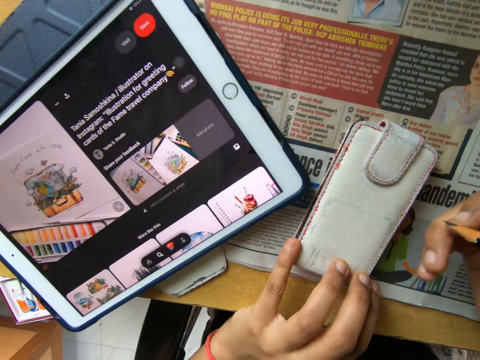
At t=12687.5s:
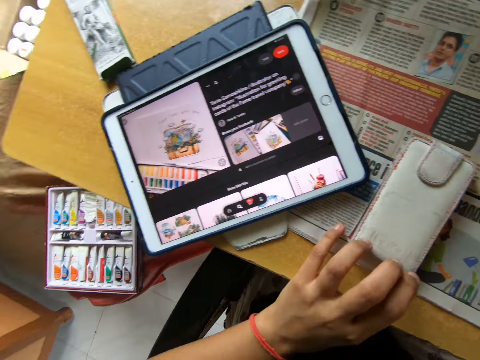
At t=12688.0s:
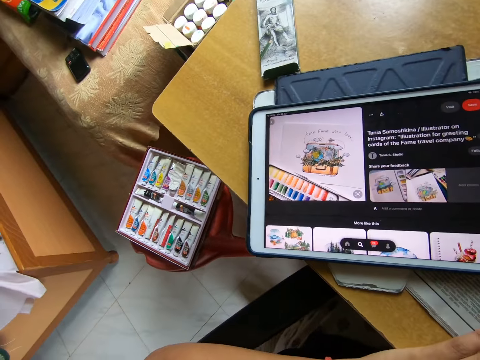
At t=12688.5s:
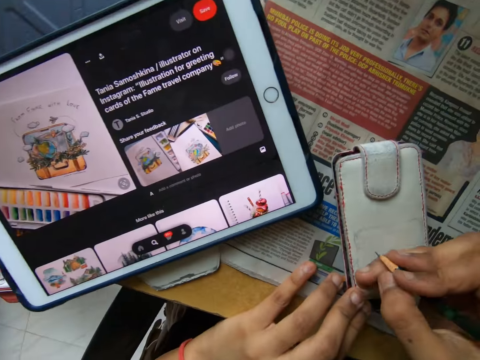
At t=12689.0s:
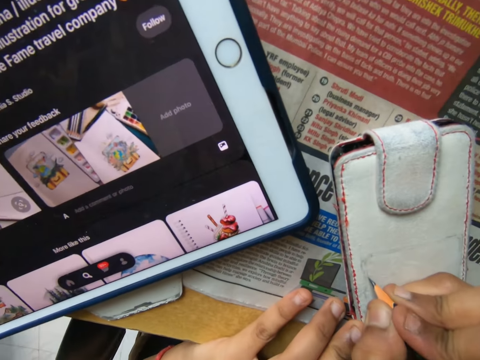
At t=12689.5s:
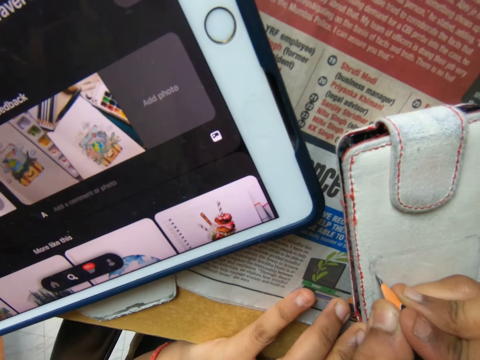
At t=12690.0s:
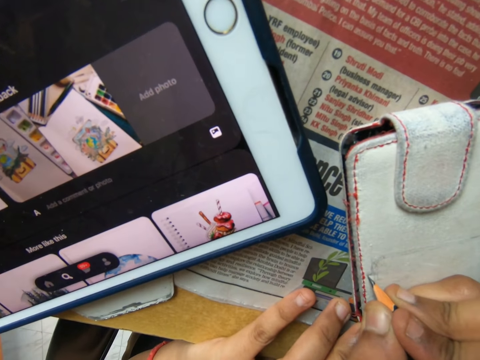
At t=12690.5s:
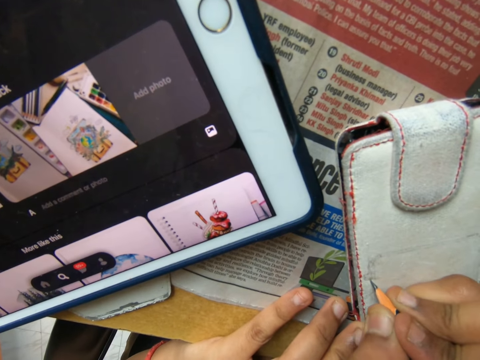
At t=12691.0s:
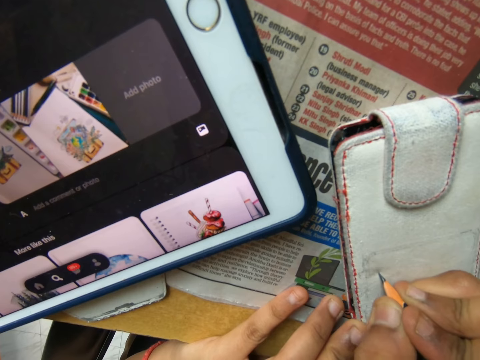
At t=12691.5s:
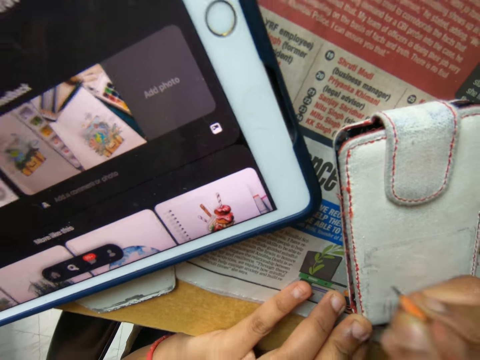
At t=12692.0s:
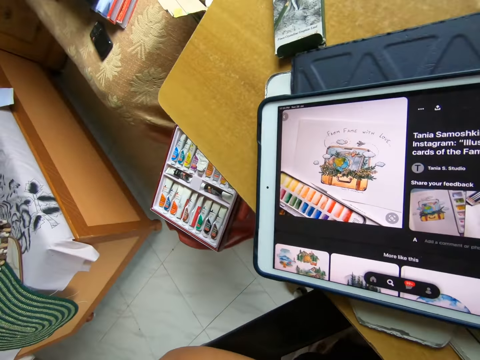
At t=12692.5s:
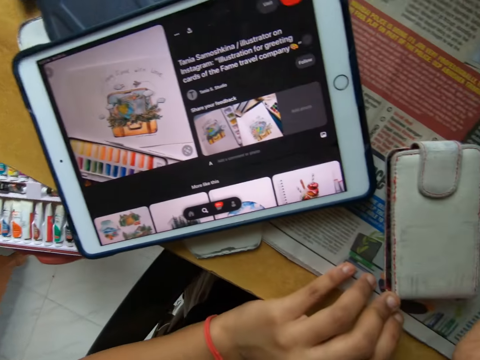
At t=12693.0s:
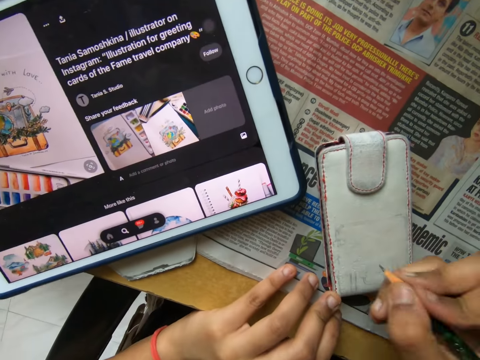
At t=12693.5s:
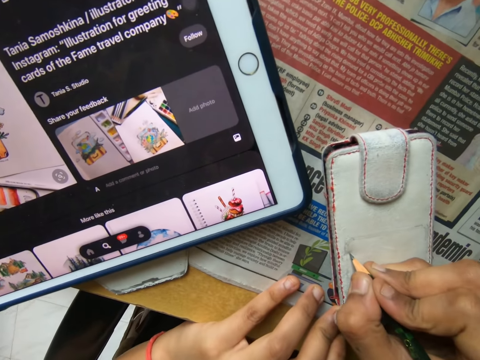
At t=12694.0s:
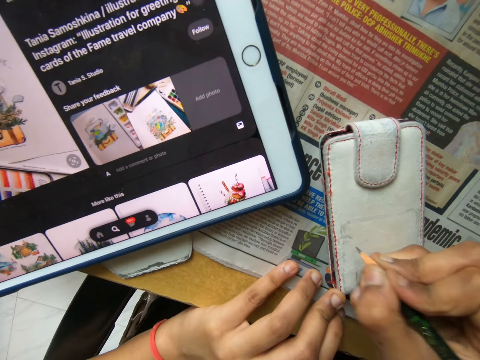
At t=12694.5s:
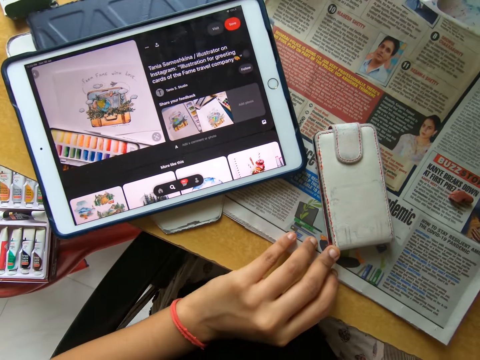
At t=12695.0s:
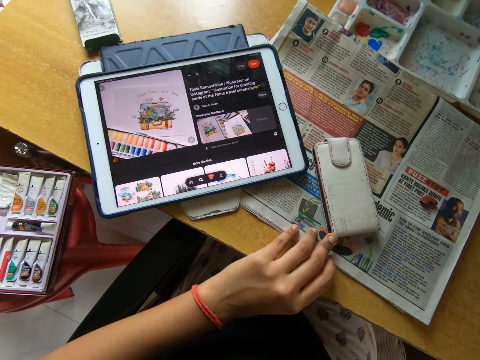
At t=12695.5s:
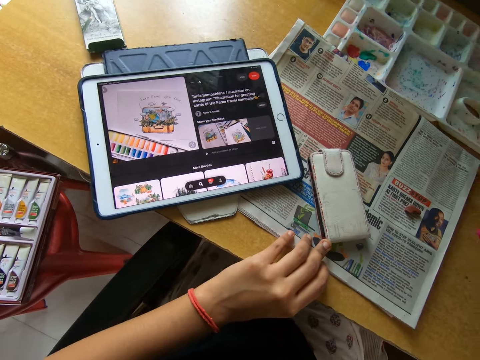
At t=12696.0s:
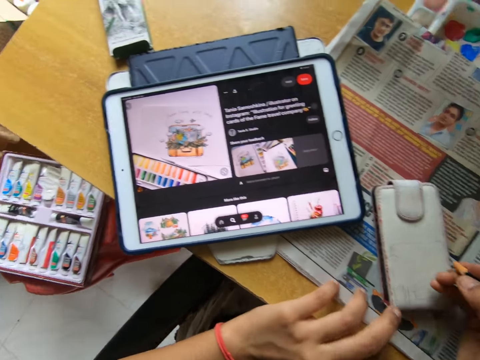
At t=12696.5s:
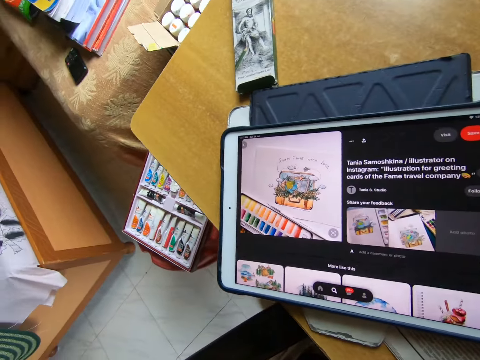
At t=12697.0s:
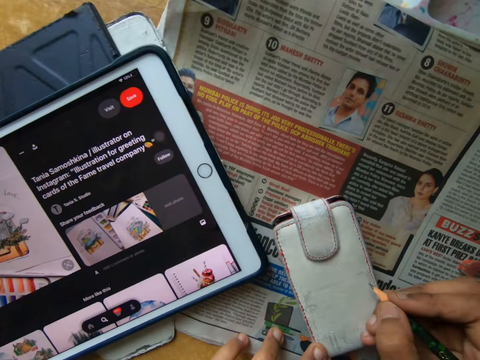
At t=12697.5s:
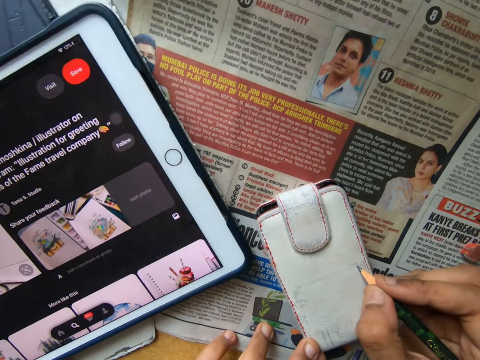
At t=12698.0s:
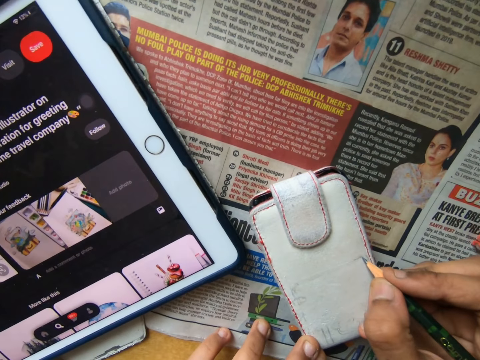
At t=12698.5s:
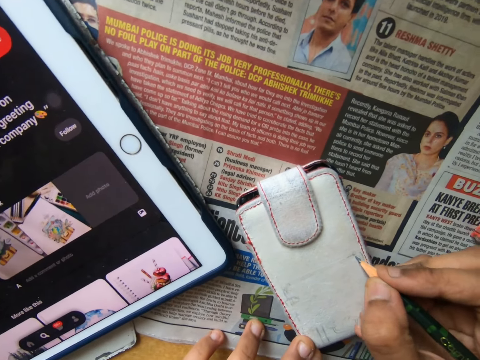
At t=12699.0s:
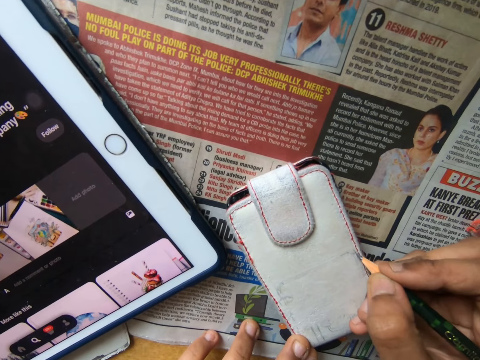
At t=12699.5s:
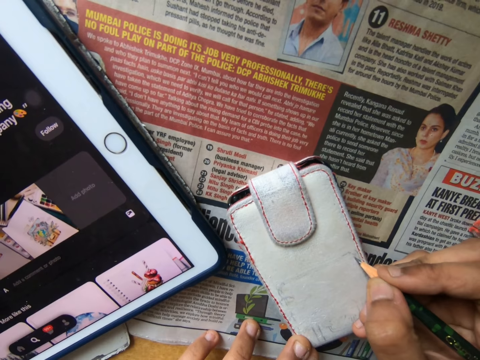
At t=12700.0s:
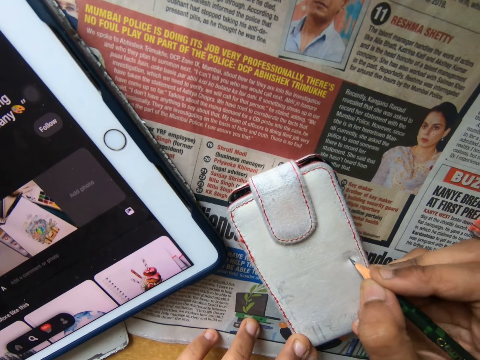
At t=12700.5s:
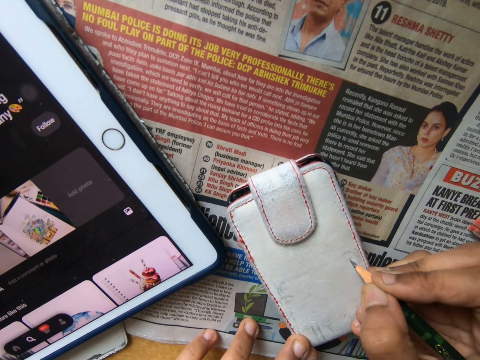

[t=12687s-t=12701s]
The camera wearer clears the wallet with his hand. He looks at the tablet. He draws the wallet with a pencil. He pulls the pencil off the wallet. He draws the wallet with the pencil. He pulls the pencil off the wallet. He looks at the tablet. He draws the wallet with the pencil.

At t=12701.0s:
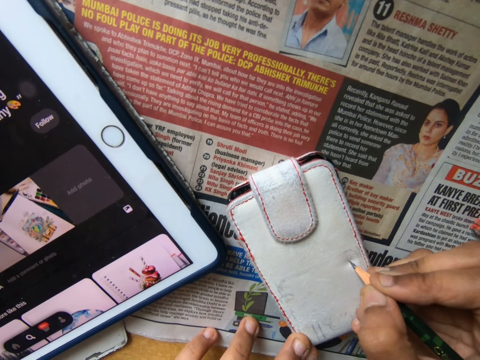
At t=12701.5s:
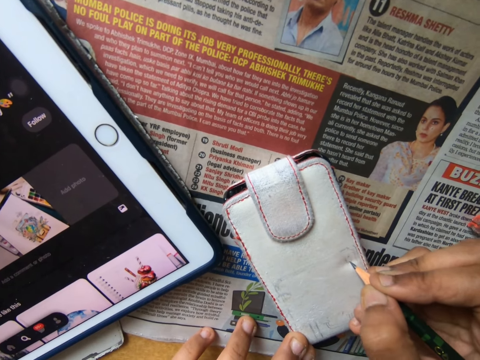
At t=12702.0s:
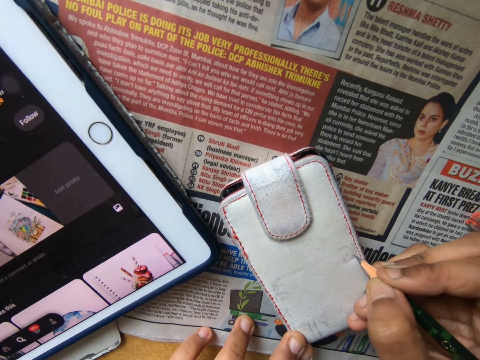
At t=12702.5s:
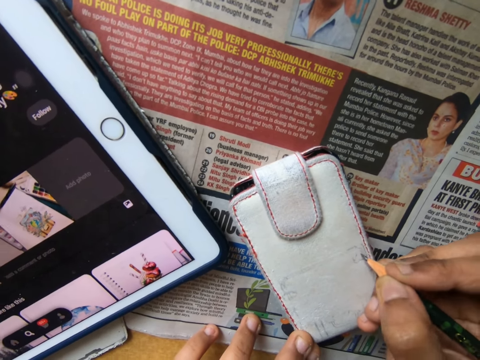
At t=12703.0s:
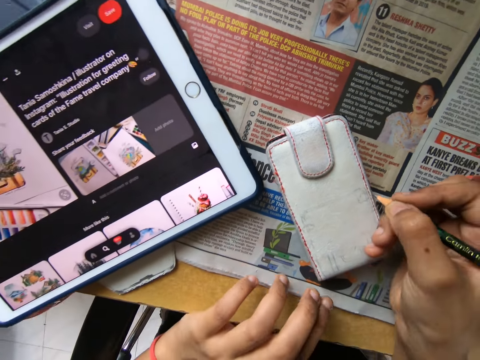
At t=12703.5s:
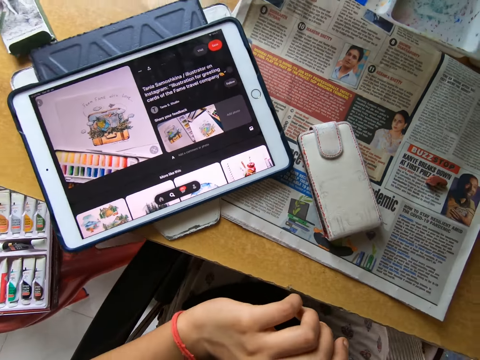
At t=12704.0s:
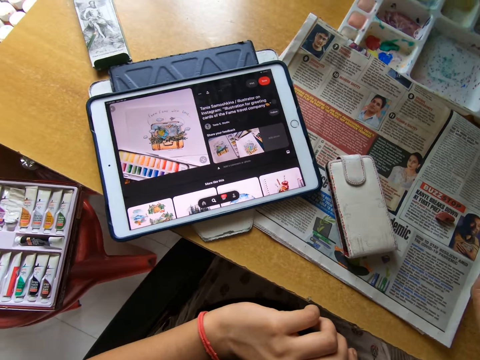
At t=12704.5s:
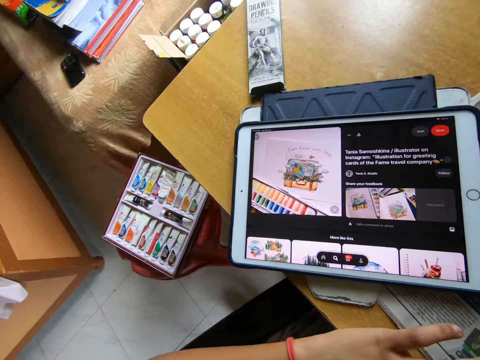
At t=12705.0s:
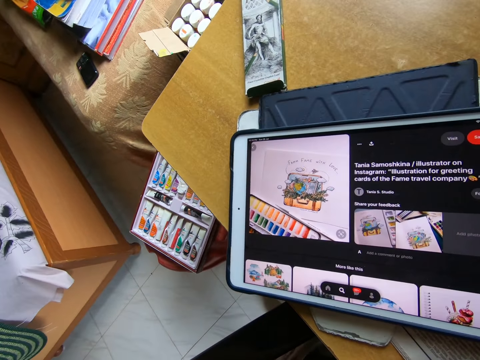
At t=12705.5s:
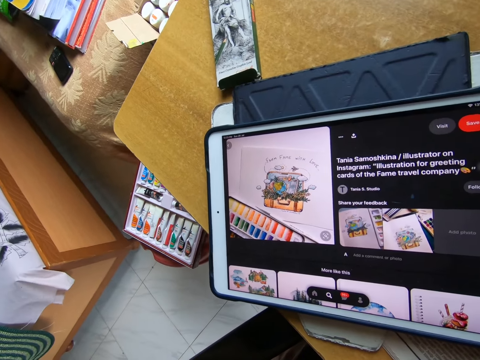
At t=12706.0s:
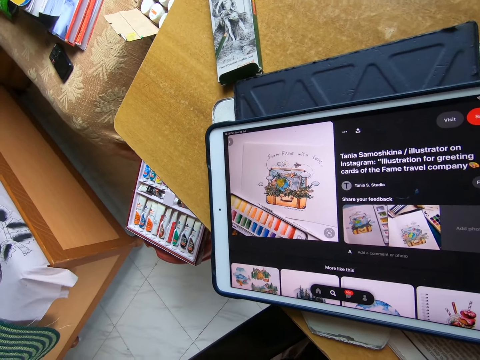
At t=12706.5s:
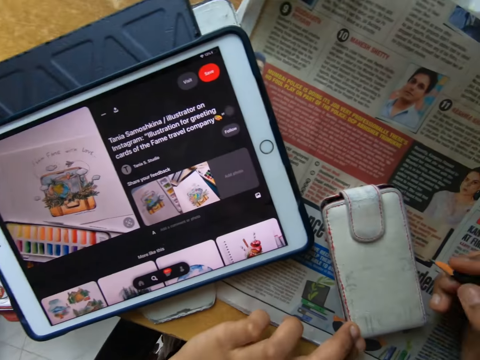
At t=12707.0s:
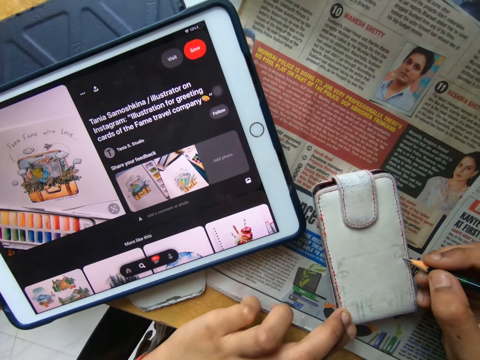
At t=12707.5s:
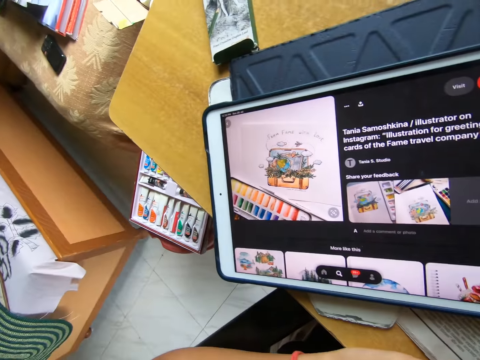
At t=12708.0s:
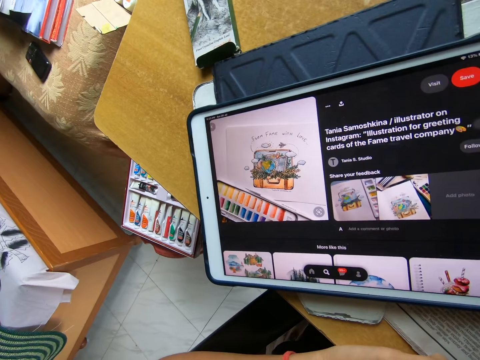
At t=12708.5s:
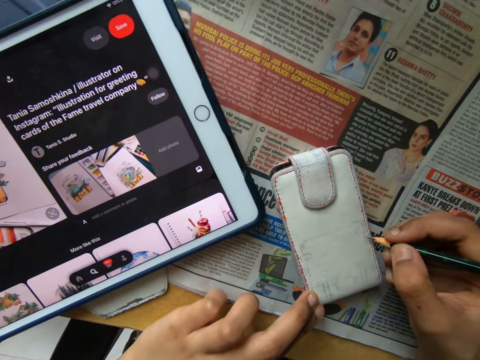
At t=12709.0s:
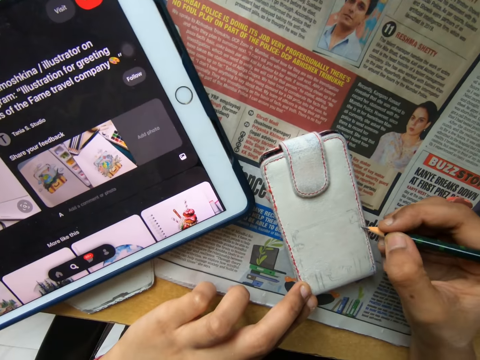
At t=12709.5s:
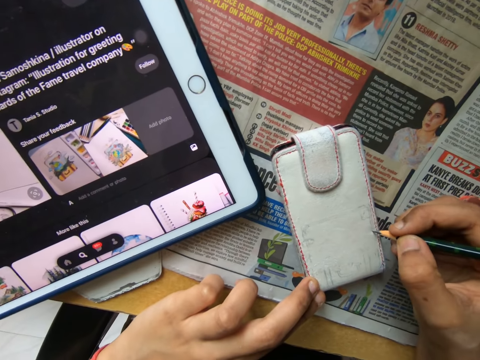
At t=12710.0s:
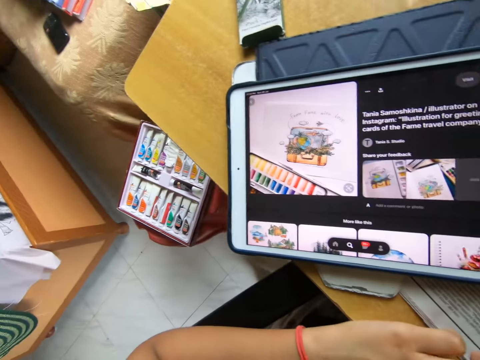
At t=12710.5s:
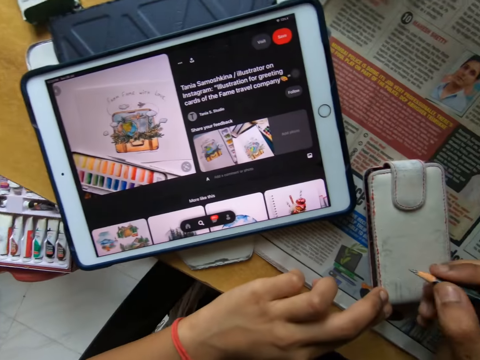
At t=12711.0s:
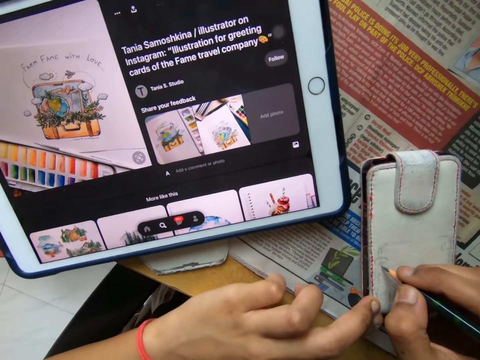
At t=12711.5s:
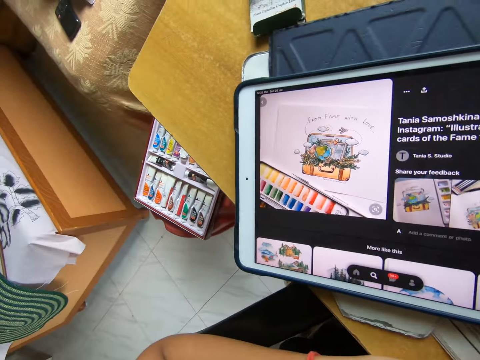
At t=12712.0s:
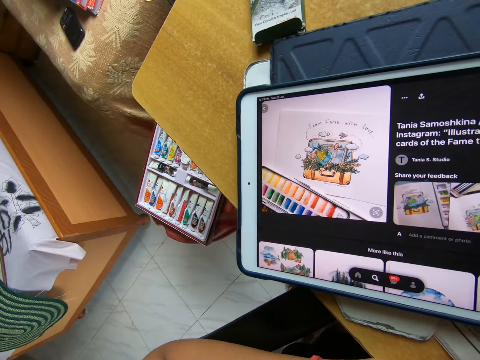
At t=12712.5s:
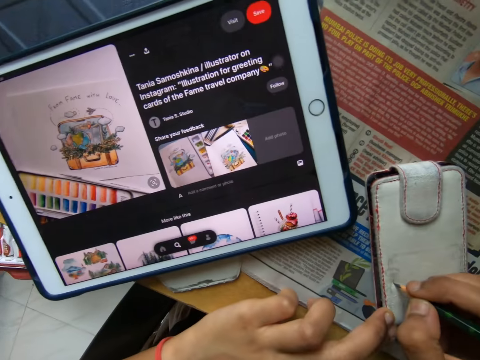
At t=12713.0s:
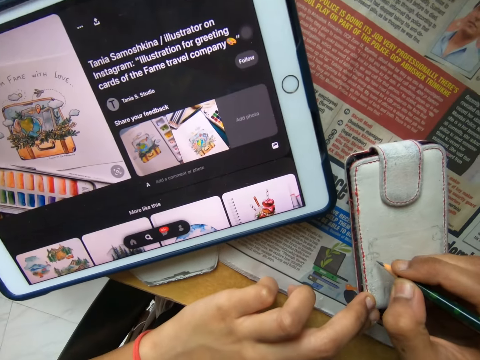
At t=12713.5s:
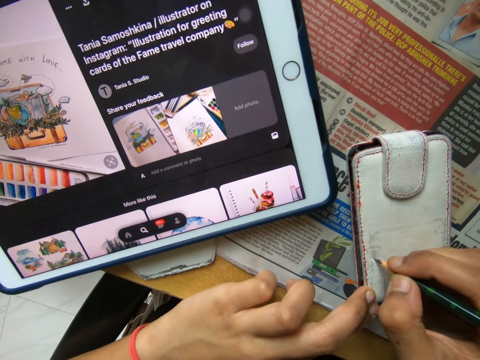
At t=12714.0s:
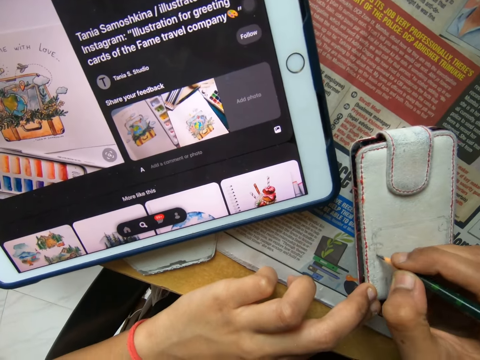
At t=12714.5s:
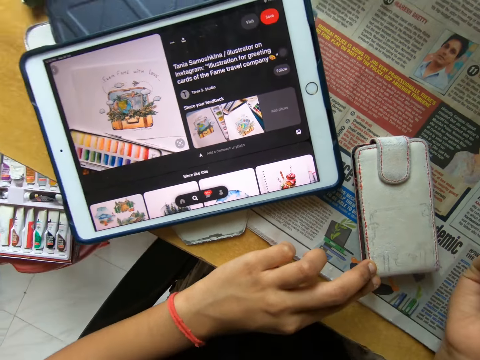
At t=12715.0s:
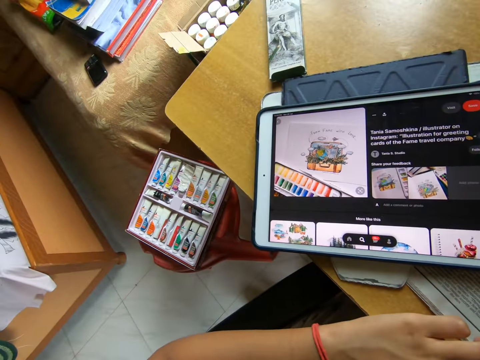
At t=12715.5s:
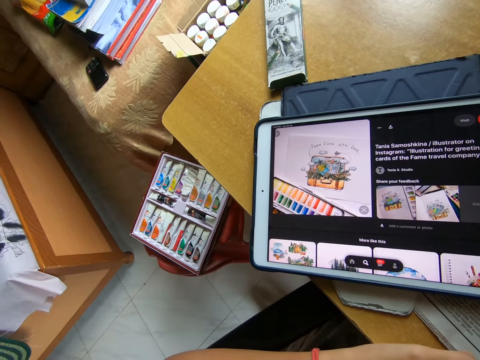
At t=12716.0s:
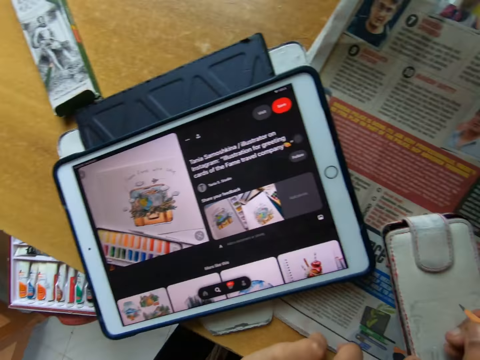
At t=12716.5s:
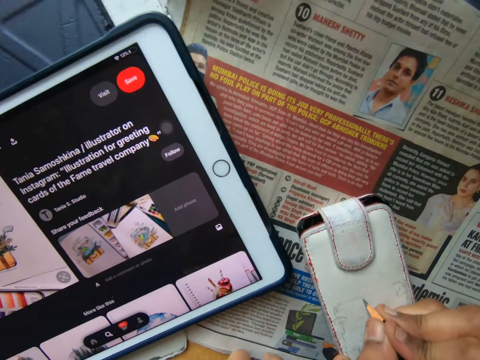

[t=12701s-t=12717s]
The camera wearer pulls the pencil off the wallet. They look at the tablet. They draw the wallet with the pencil. They look at the tablet. They draw the wallet with the pencil. They look at the tablet. They draw the wallet with the pencil. They look at the tablet. They draw the wallet with the pencil and pull the pencil off the wallet. They look at the tablet. They draw the wallet with the pencil.
